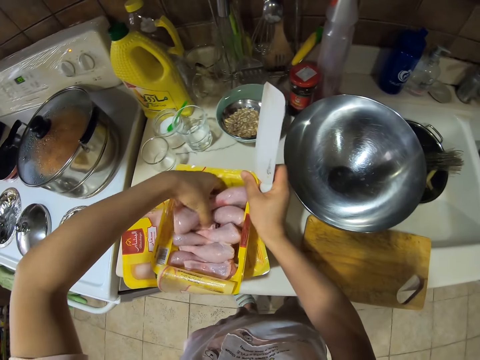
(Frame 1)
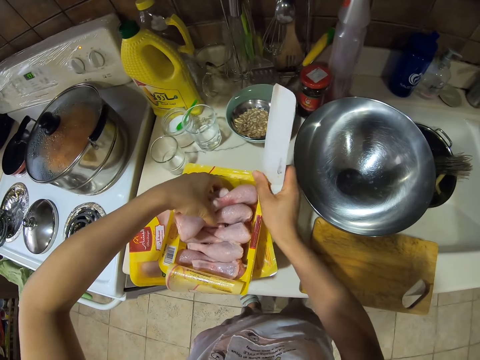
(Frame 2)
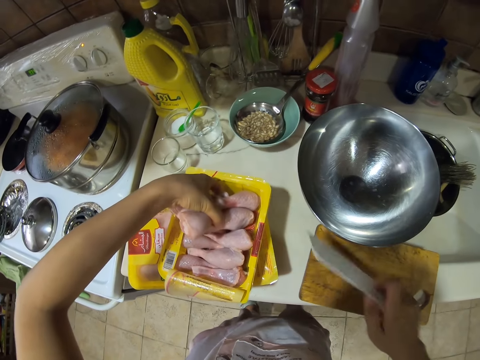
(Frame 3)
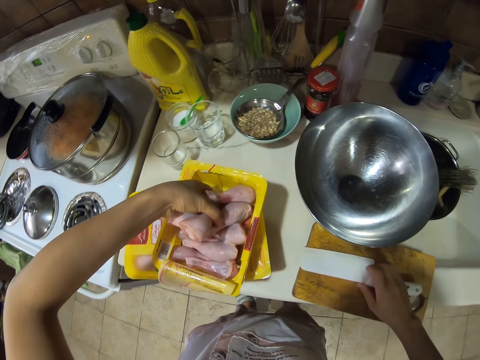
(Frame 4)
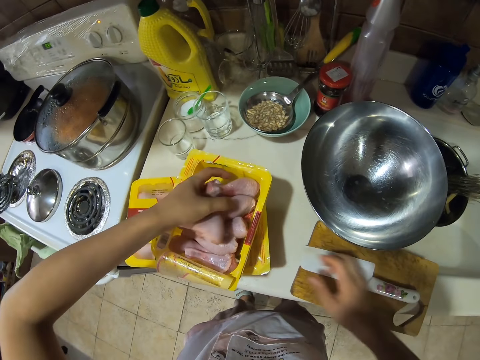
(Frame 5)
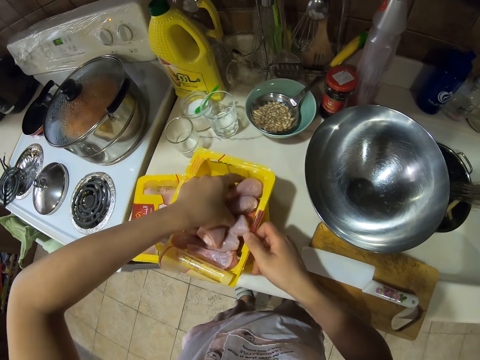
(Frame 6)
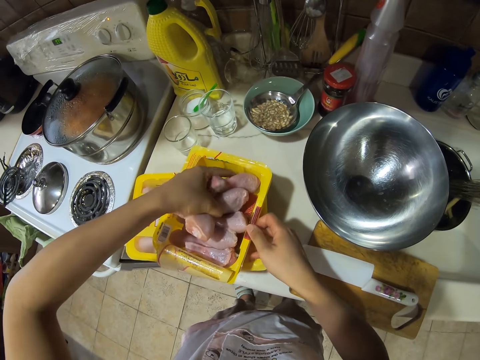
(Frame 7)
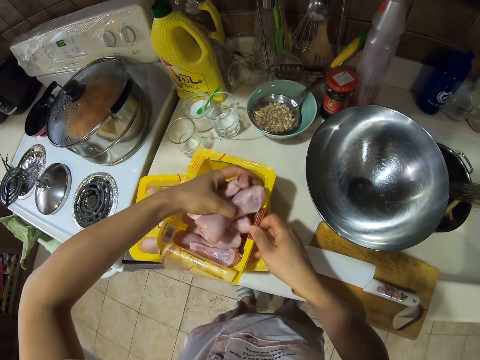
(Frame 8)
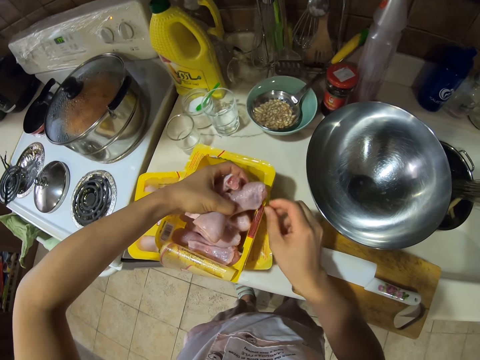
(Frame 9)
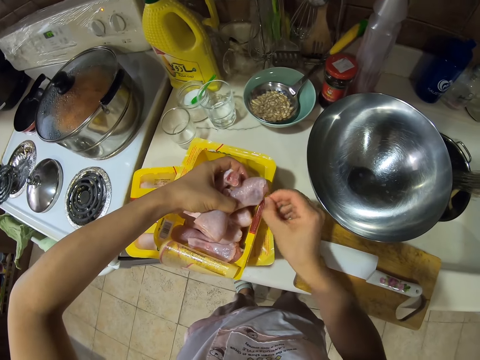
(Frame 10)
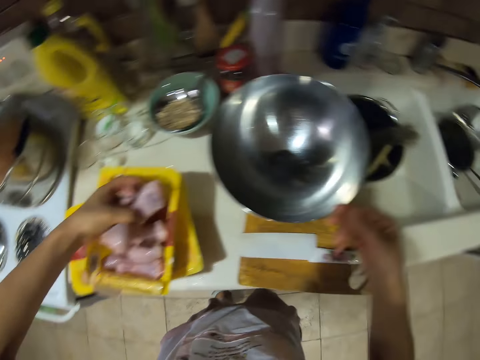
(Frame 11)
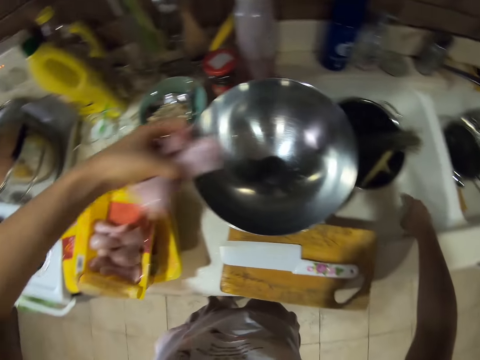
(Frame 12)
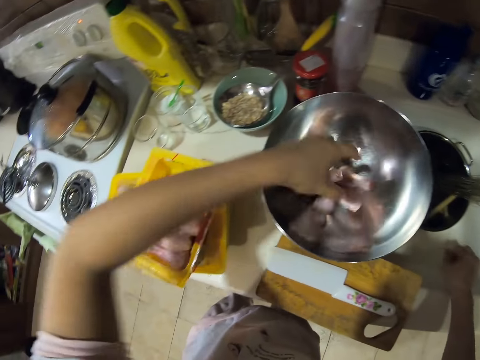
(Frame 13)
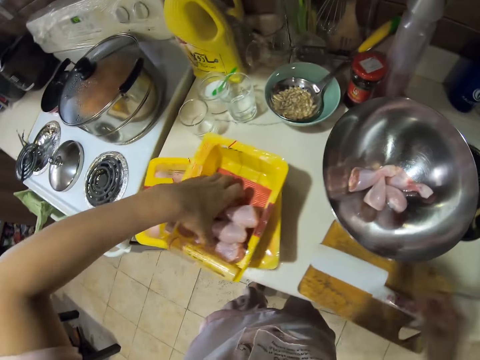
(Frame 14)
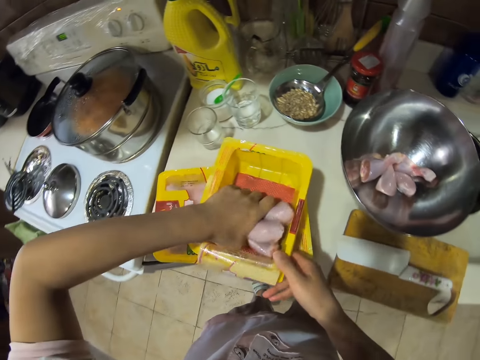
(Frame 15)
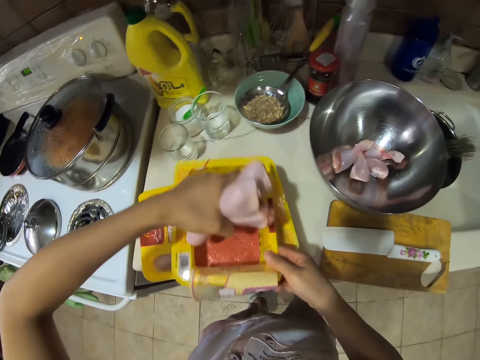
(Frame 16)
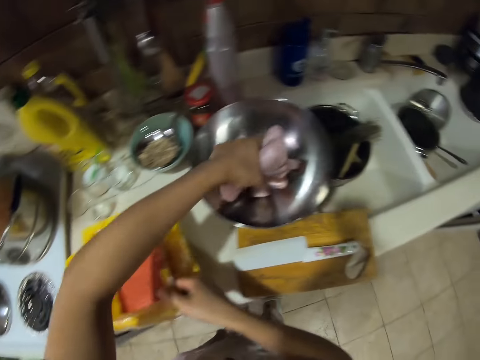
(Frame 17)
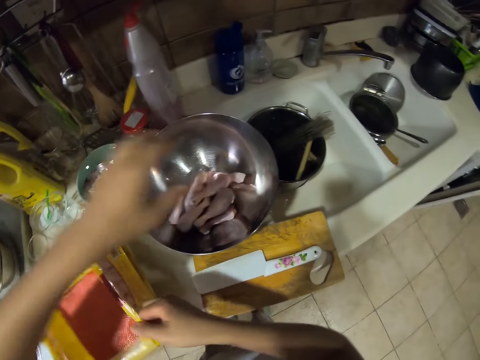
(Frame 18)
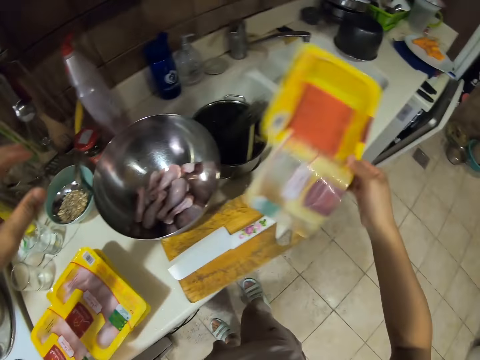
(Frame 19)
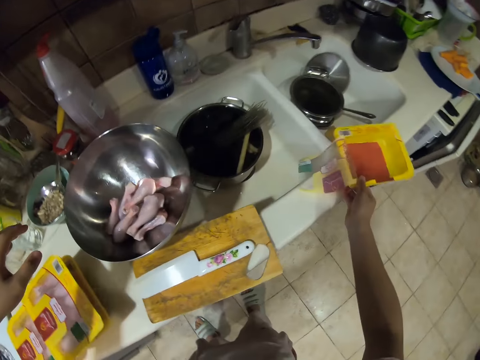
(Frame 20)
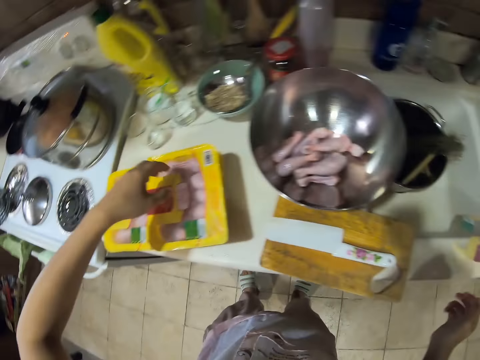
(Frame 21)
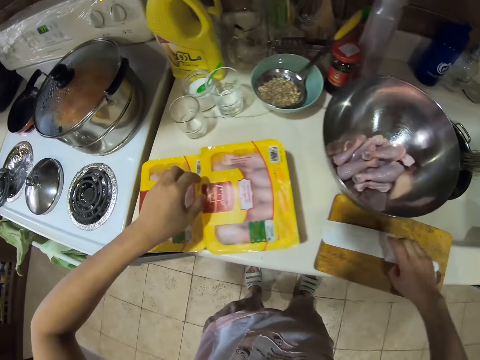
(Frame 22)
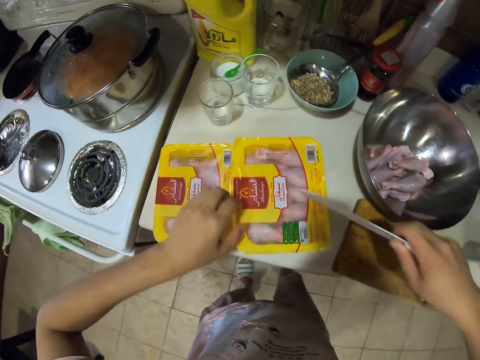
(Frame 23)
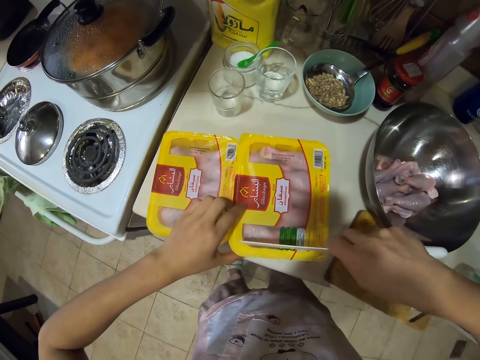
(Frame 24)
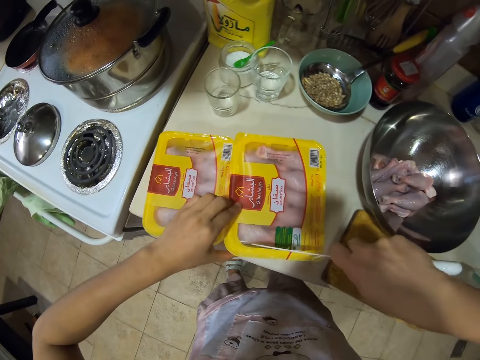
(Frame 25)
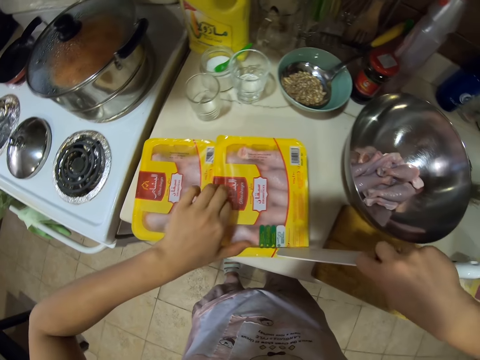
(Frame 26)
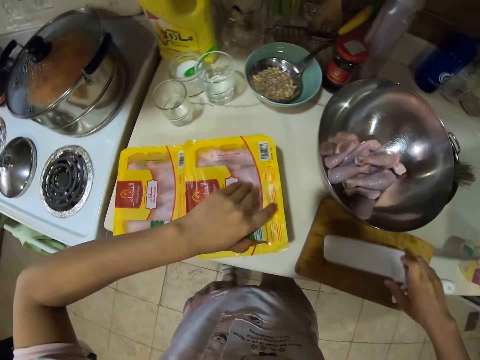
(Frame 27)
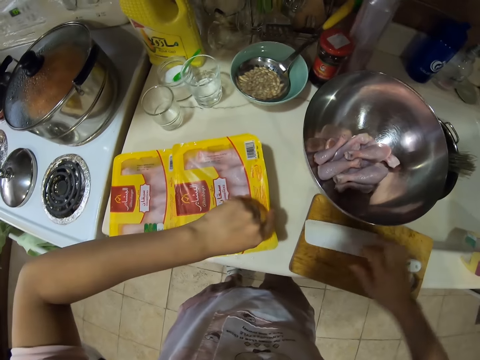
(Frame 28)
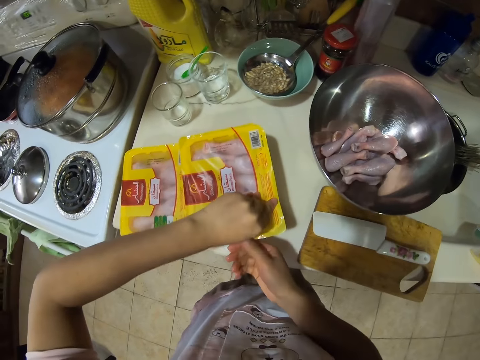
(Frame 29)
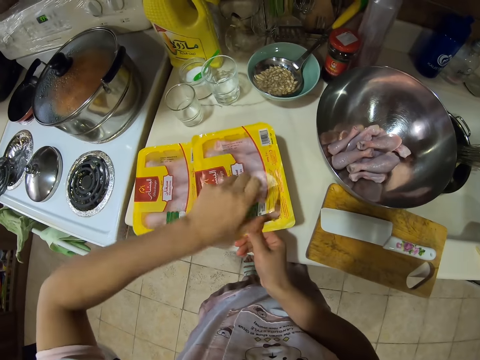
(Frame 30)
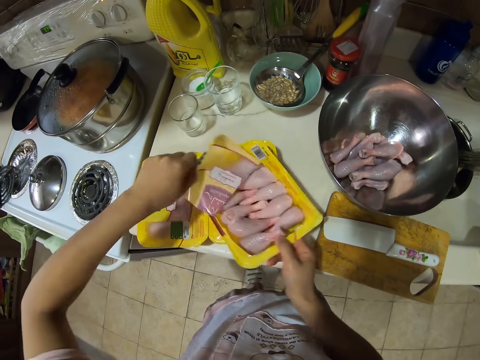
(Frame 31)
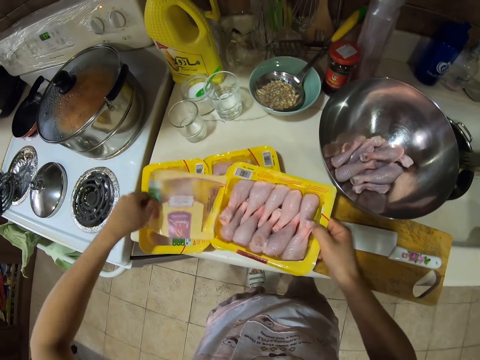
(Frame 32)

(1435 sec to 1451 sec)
The camera wearer picks up drumsticks. They put the knife down. They remove something. They put chicken drumsticks in the bowl. They pick up the drumsticks and put the drumsticks in the bowl. They put something aside. They pick up a knife. They cut the packet of chicken drumstick meat. They open a pack with the knife. They unwrap the tin with hands.

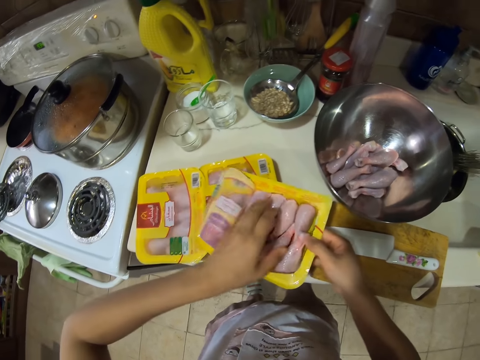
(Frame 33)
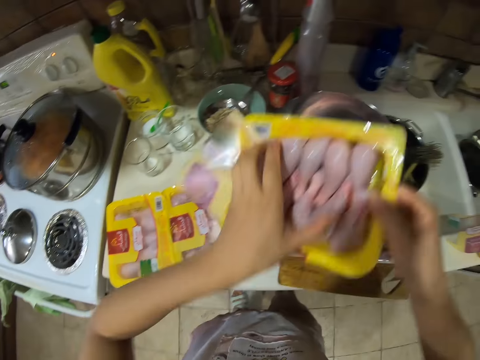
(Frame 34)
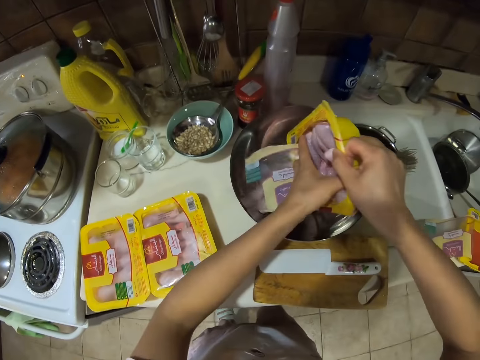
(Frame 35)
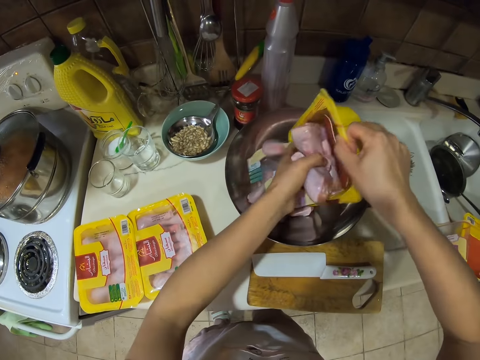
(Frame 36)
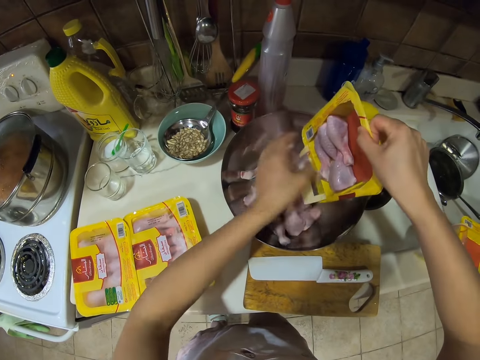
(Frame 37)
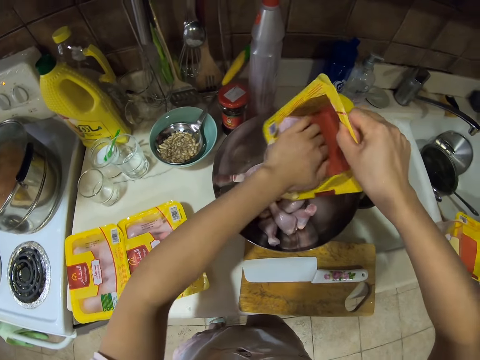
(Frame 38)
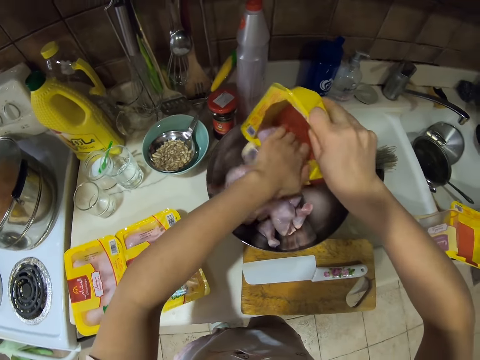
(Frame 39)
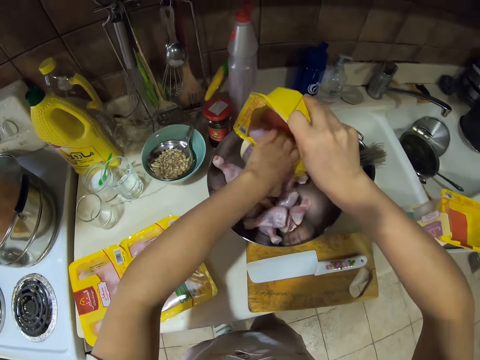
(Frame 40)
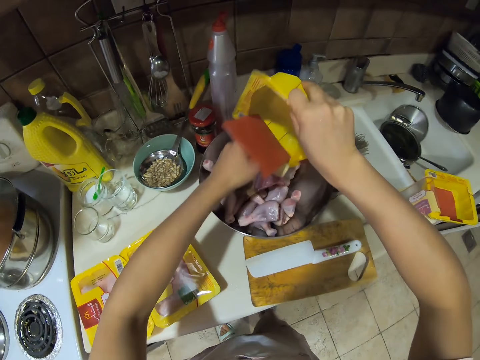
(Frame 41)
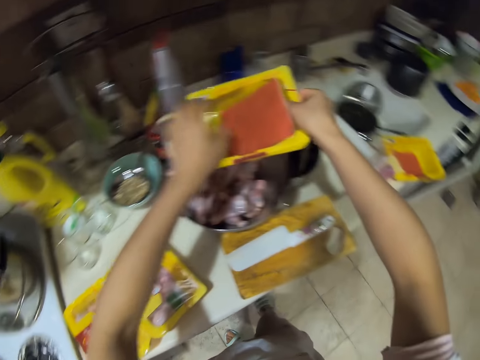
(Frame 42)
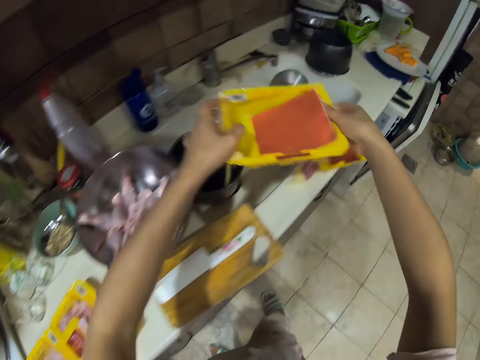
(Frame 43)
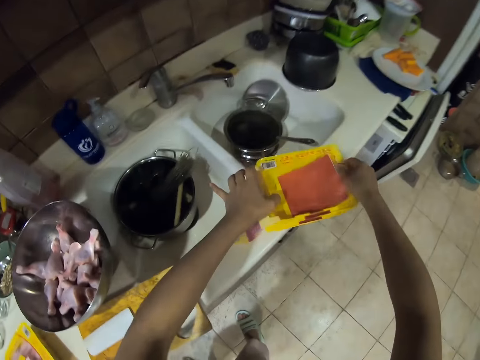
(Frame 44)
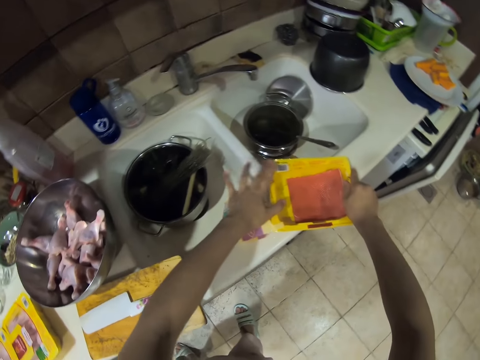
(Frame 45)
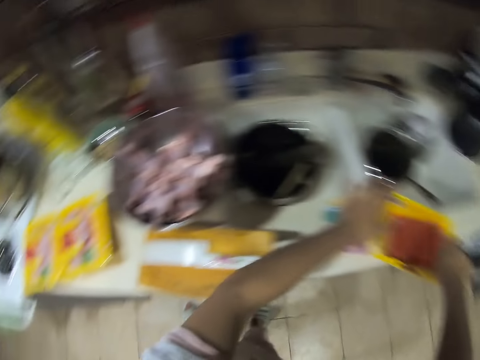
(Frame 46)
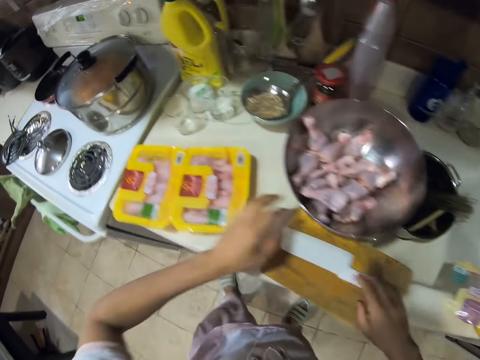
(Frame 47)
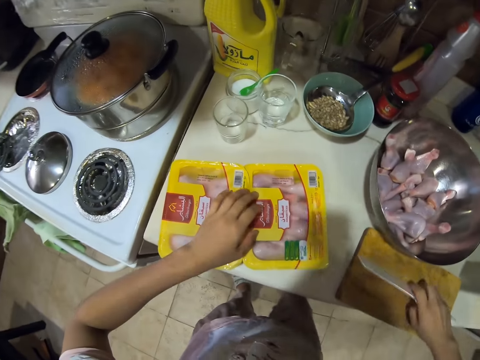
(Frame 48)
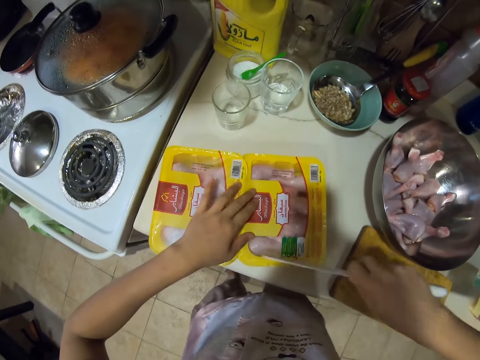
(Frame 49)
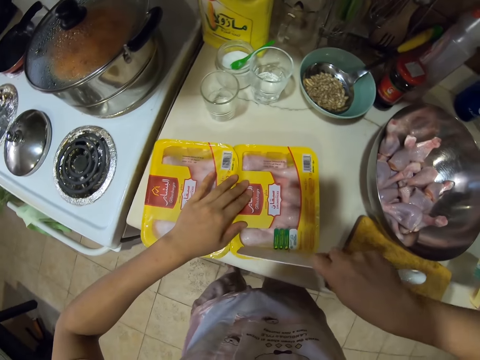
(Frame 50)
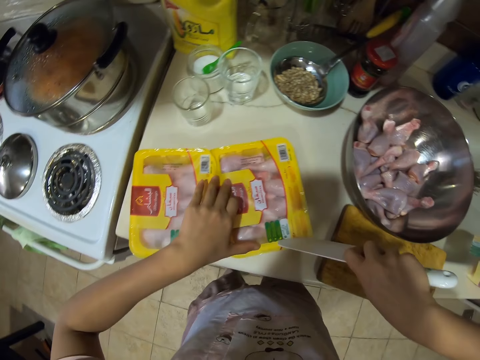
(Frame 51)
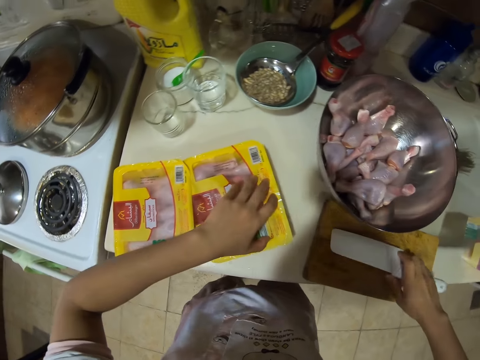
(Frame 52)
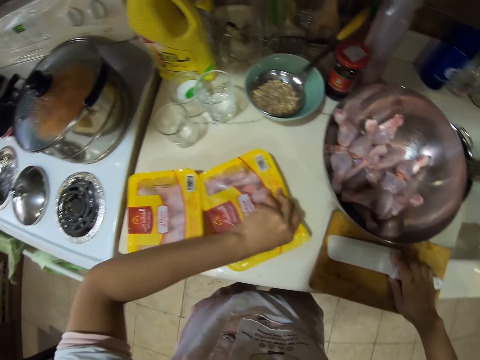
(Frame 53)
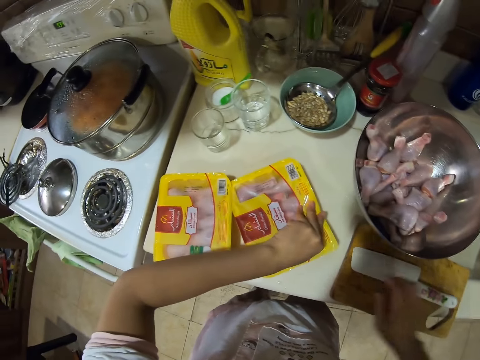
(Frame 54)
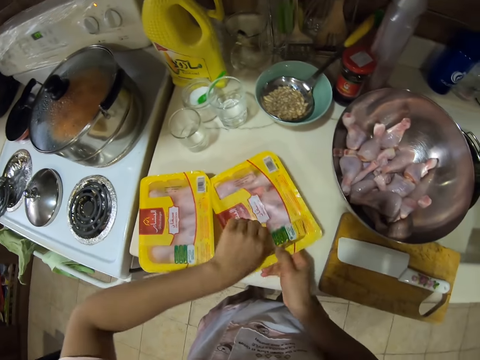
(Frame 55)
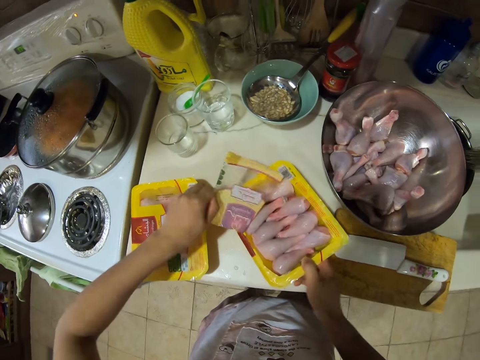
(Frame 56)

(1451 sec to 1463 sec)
The camera wearer puts chicken drumsticks in the bowl. They put the tin aside. They pick up a knife. They open a pack with the knife. They cut the packet of chicken drumstick meat.
